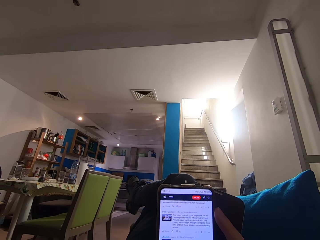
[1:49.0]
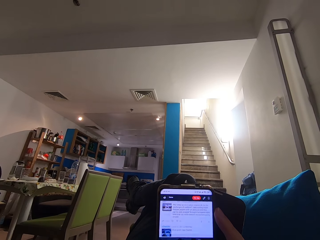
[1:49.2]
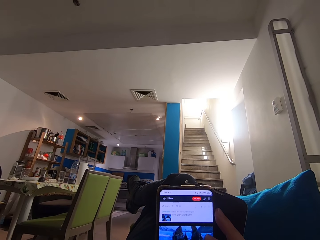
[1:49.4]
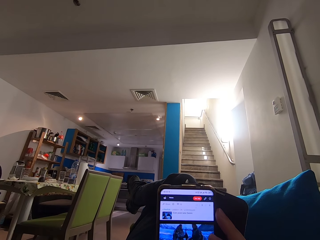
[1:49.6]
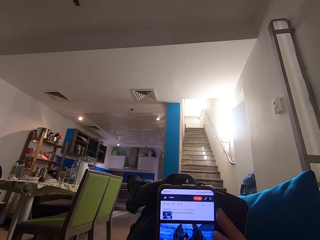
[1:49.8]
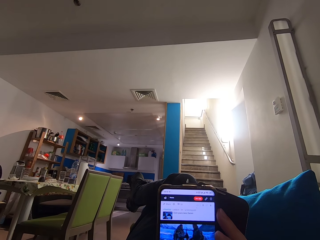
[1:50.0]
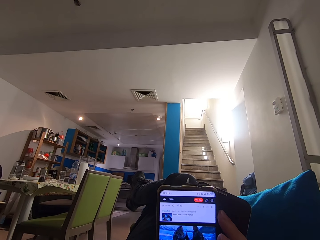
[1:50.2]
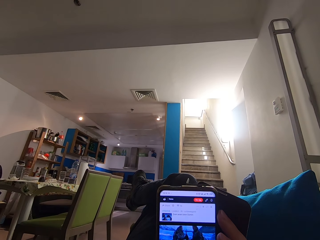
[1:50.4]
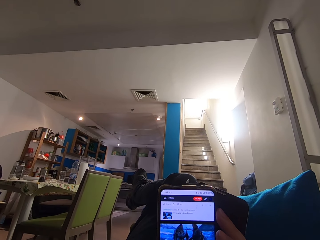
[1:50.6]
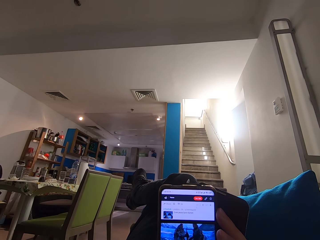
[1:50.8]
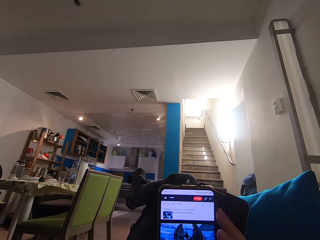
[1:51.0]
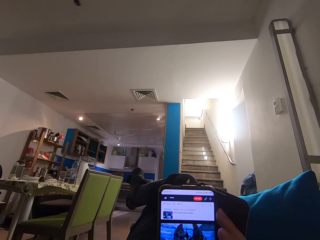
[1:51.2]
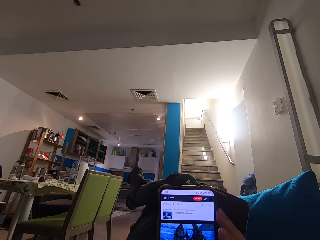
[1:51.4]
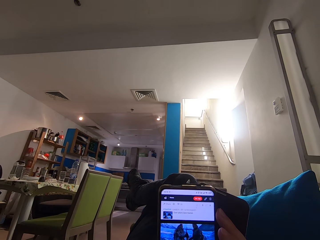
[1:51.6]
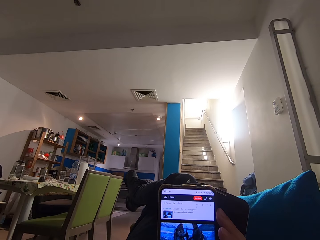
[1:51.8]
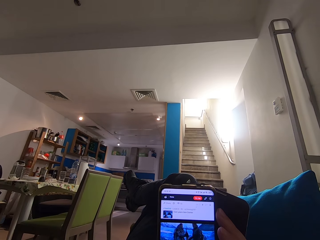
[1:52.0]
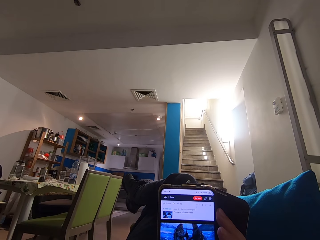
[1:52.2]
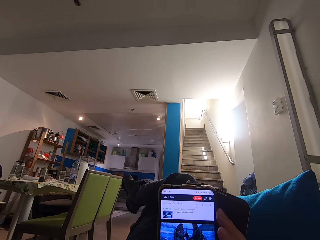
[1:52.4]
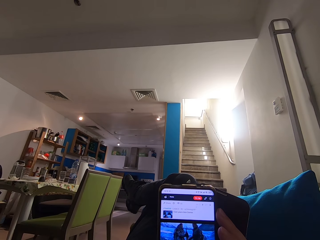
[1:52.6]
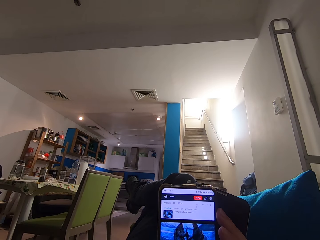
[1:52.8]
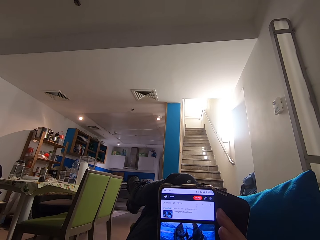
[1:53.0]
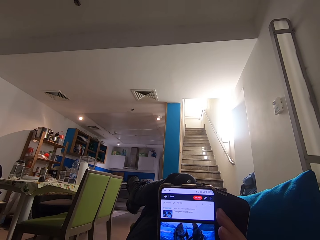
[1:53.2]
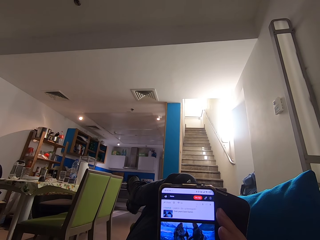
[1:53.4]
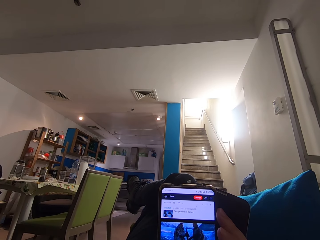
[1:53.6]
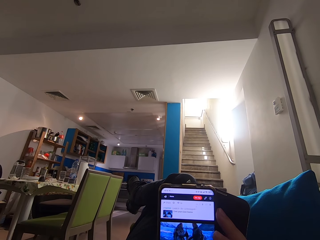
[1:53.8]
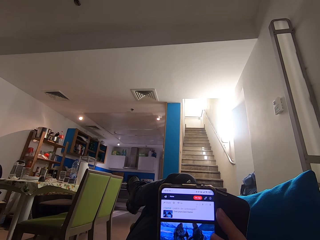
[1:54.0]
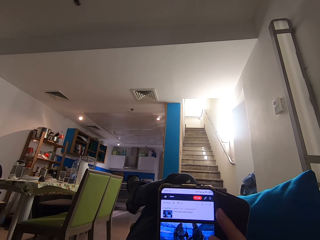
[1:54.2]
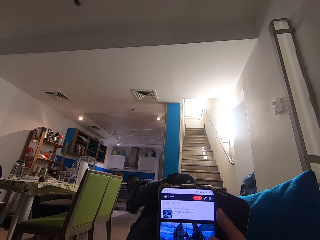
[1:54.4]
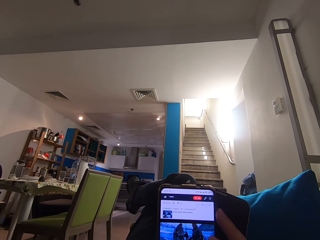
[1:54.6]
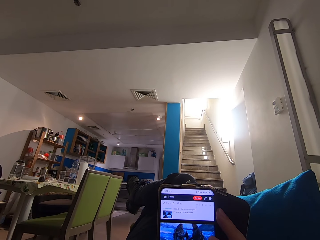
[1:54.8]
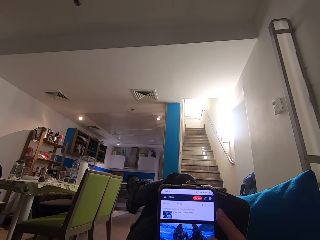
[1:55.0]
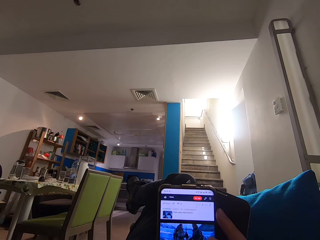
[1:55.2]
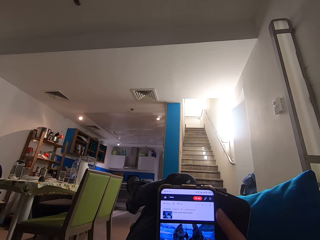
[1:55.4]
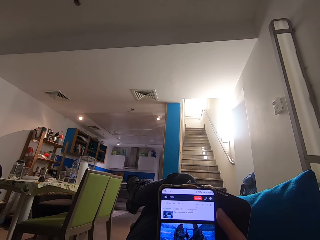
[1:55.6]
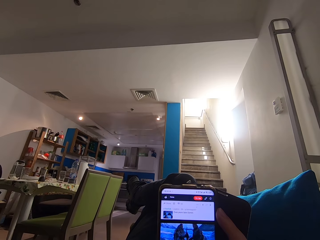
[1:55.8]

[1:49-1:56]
The camera wearer moves his foot.

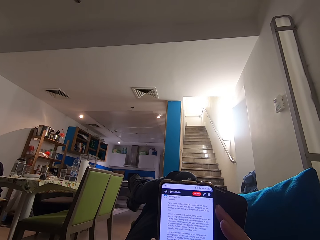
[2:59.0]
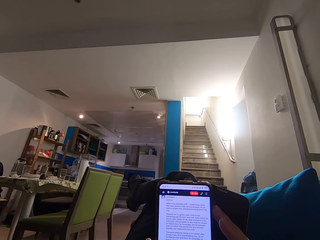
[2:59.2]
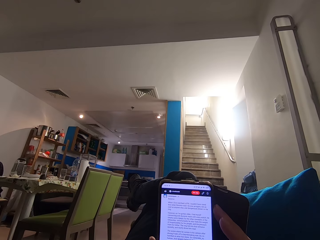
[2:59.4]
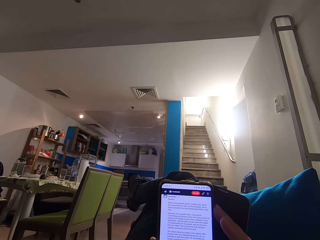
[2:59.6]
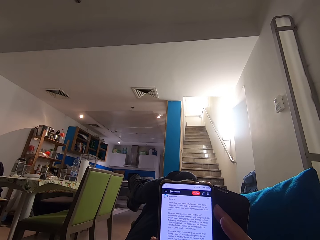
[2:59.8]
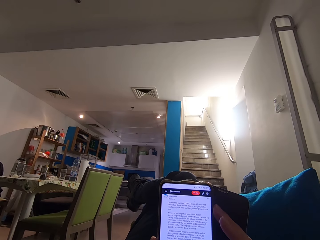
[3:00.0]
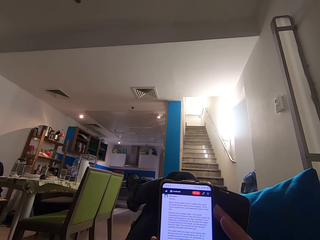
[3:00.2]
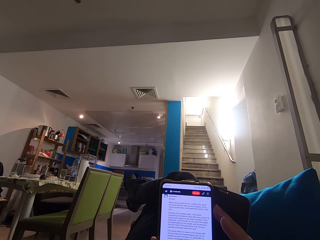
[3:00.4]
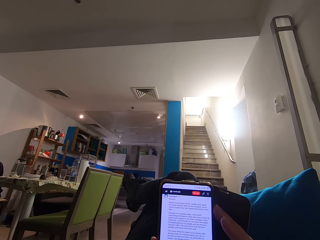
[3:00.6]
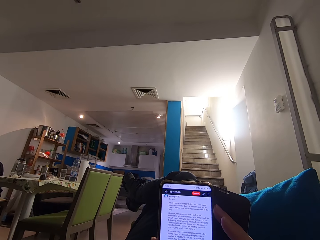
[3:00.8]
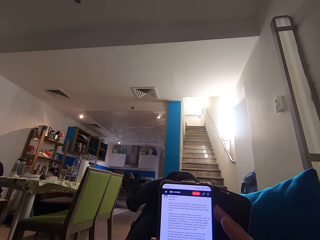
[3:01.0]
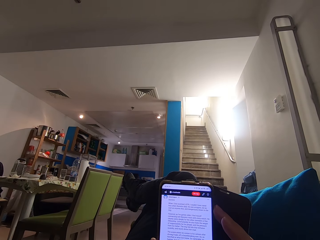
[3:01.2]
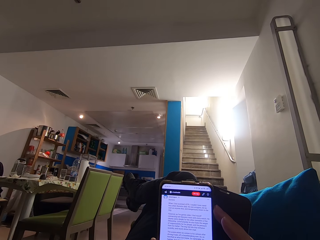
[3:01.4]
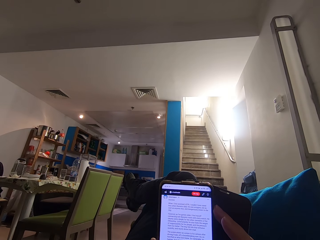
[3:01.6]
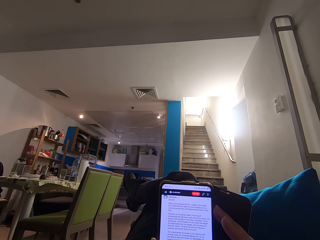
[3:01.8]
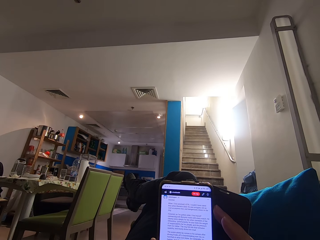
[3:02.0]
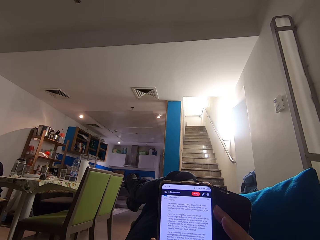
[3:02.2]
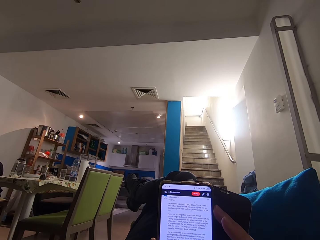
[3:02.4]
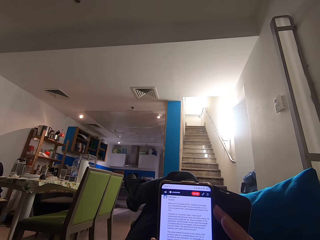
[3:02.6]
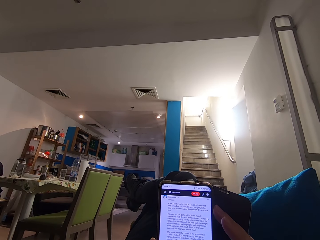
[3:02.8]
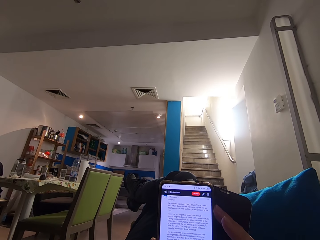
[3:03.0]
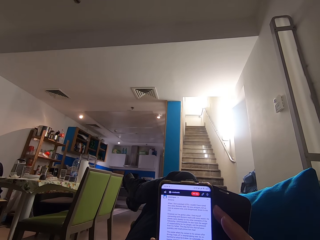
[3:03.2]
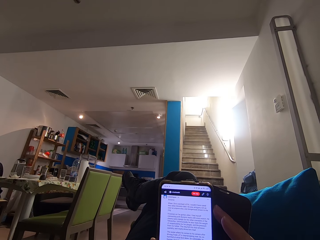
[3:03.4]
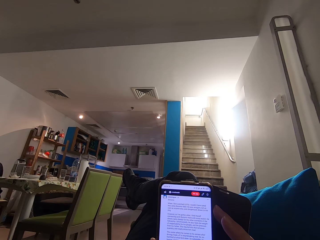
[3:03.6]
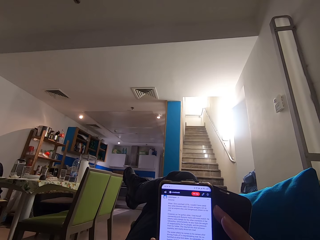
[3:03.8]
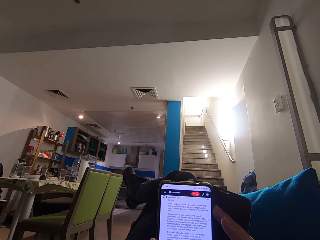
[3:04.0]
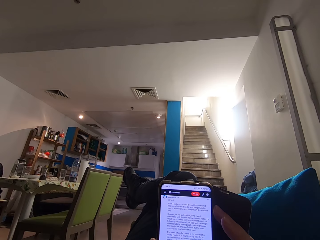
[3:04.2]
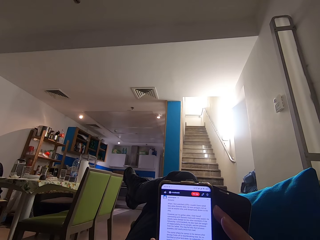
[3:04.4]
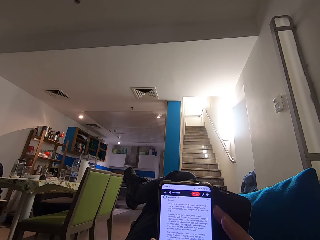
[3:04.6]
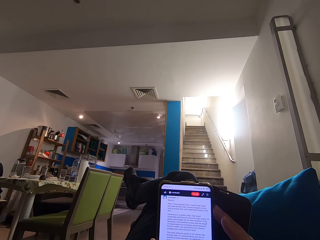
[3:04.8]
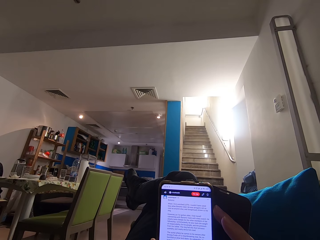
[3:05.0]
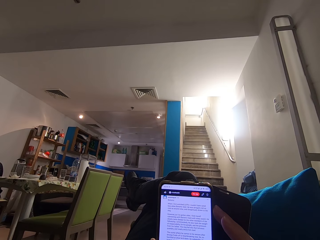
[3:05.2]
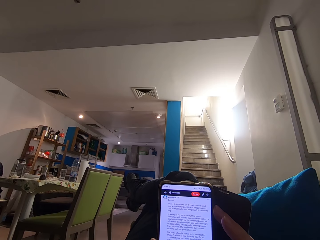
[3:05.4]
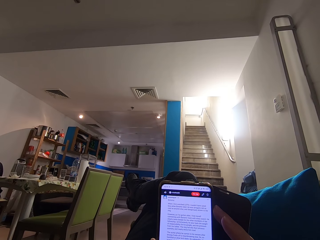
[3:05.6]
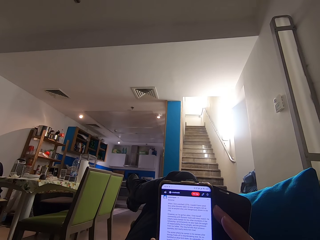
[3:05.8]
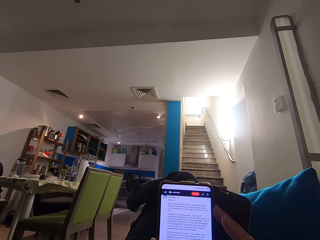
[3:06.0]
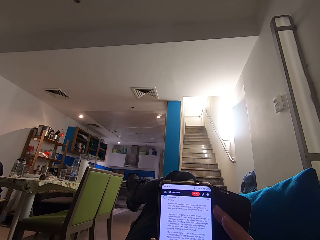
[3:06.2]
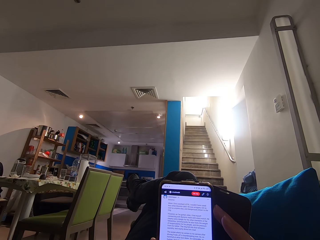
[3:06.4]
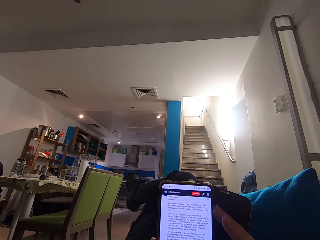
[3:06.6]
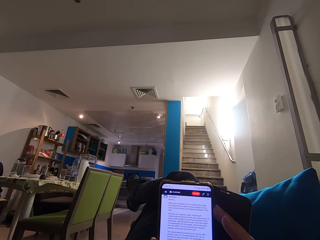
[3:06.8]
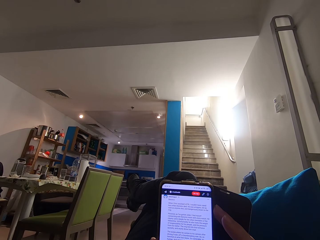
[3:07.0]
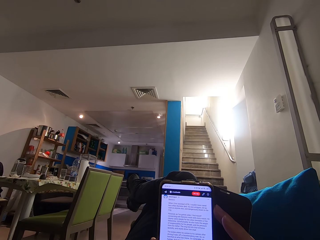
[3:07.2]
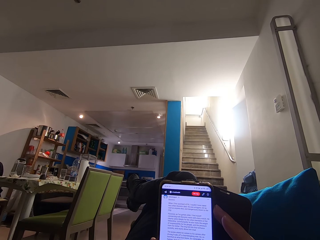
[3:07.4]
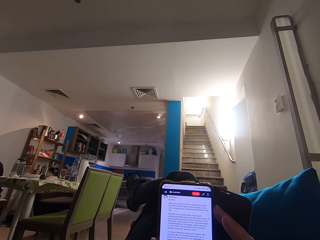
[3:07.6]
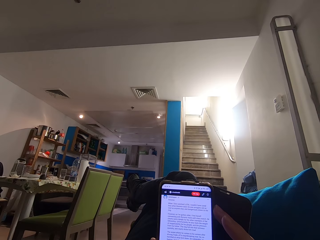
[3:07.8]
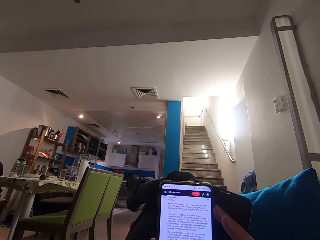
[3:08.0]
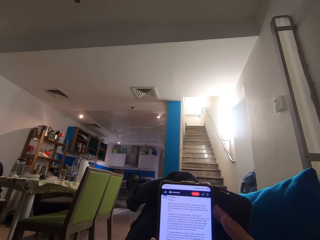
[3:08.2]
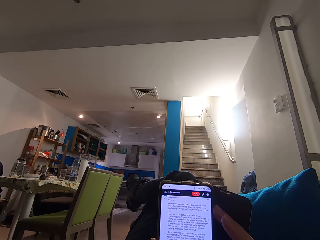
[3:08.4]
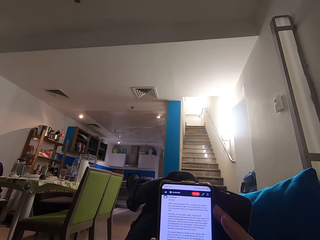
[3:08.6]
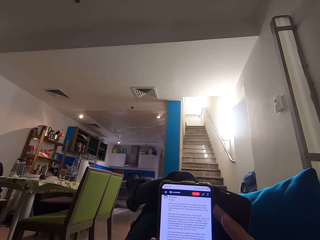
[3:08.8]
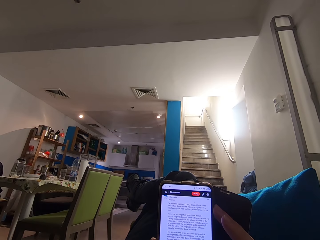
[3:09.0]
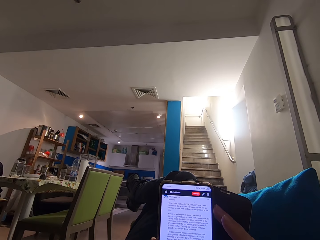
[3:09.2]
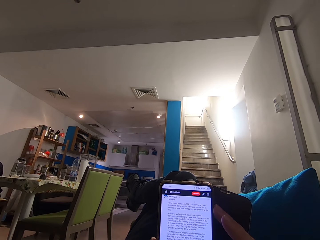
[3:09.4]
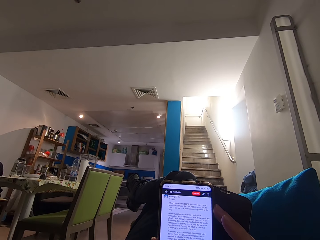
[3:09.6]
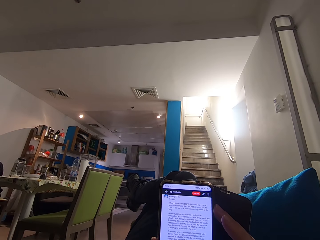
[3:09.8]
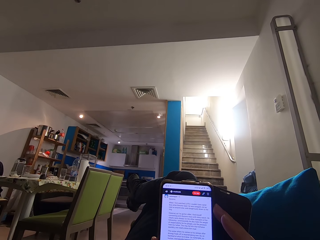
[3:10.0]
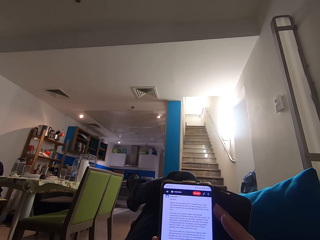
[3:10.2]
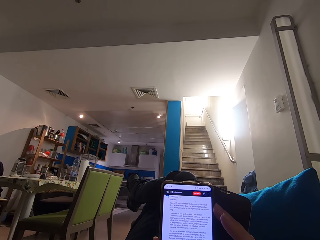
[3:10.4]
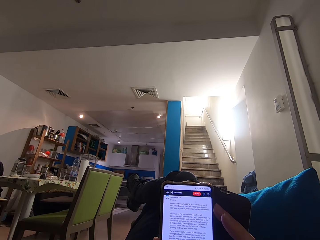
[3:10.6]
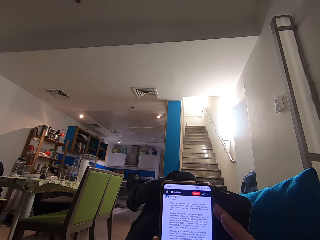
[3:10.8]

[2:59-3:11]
The camera wearer moves his foot. He stops moving his foot.

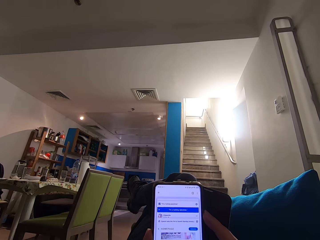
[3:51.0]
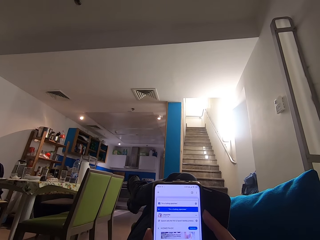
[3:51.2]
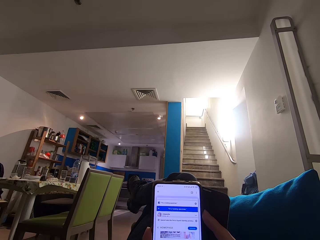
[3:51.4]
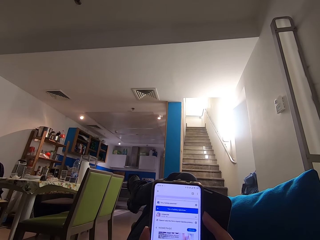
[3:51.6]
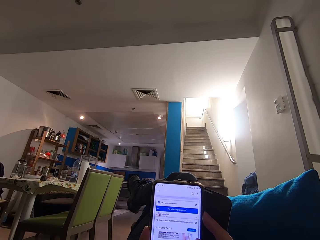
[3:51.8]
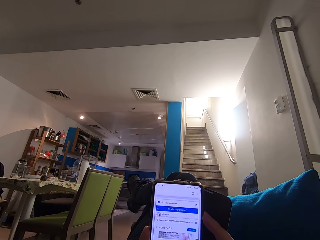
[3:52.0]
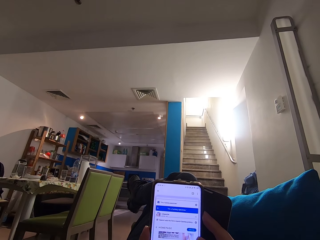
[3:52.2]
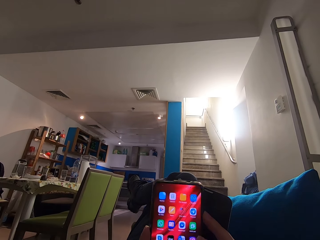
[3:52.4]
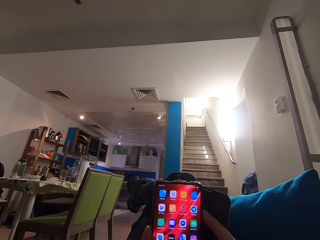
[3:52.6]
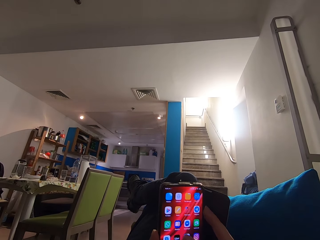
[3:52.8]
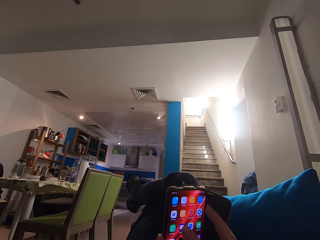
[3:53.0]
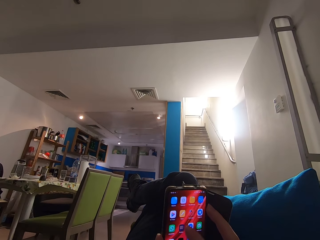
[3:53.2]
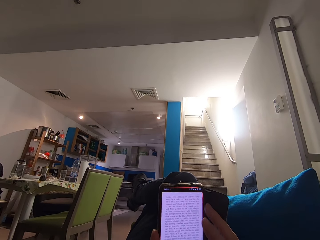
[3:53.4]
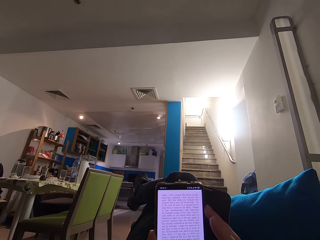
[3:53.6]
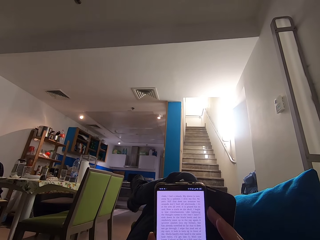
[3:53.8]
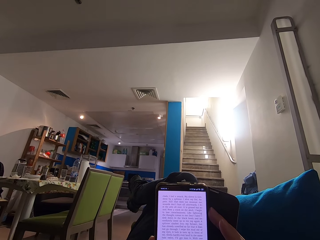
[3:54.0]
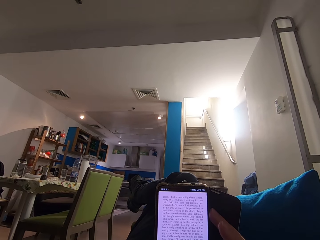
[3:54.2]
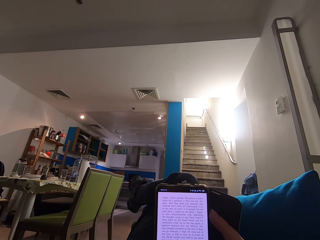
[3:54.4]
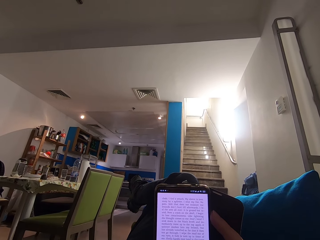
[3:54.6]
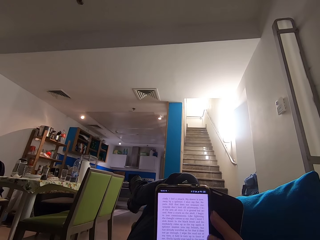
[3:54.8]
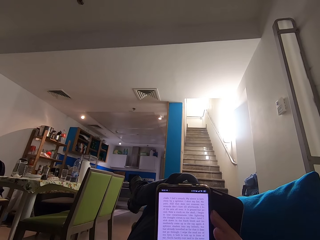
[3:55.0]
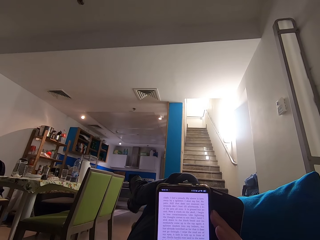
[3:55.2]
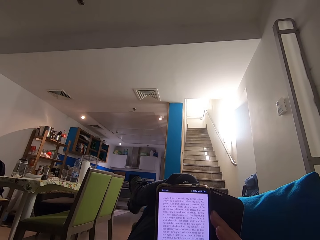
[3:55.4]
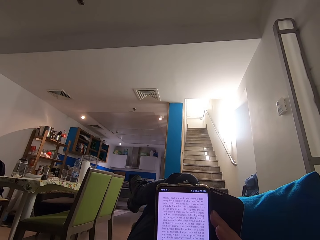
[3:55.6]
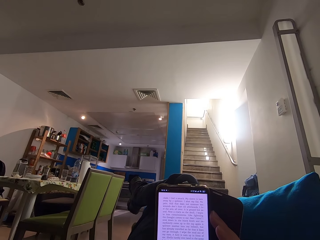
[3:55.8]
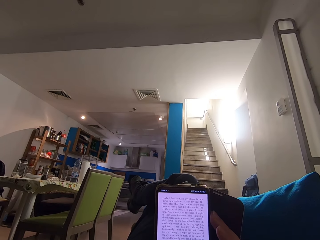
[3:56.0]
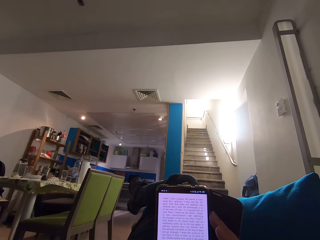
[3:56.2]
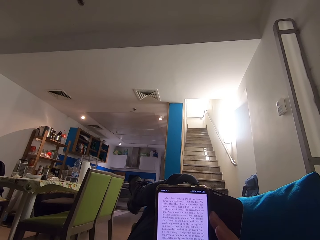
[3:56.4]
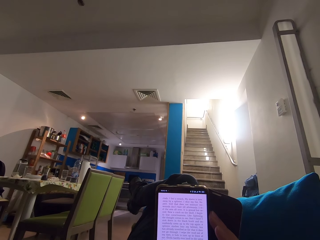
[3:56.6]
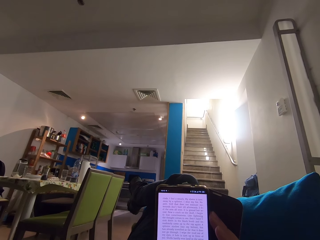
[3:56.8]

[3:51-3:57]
The camera wearer moves his foot. He shakes his legs. He reads on the phone.
